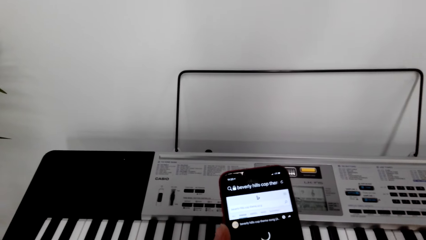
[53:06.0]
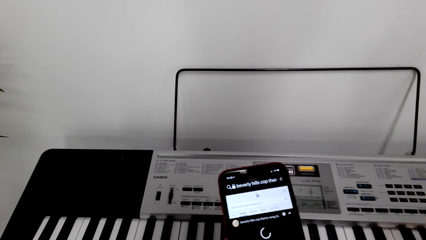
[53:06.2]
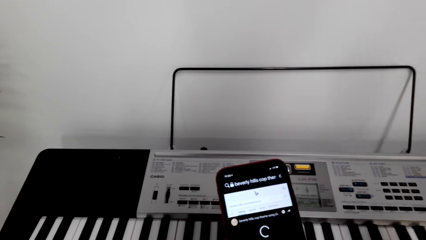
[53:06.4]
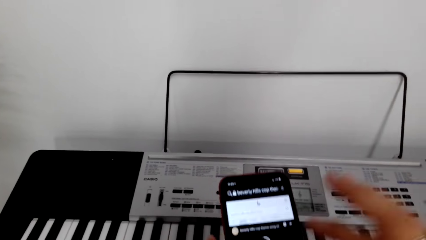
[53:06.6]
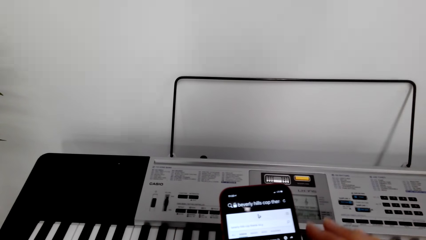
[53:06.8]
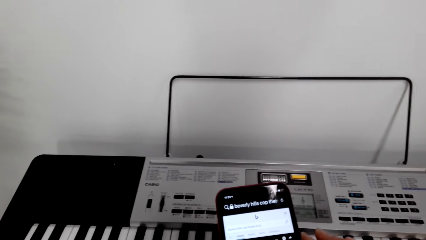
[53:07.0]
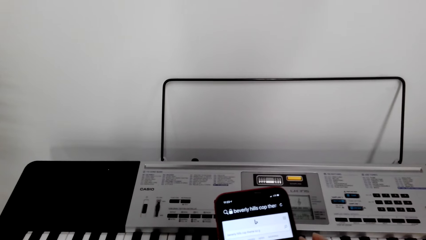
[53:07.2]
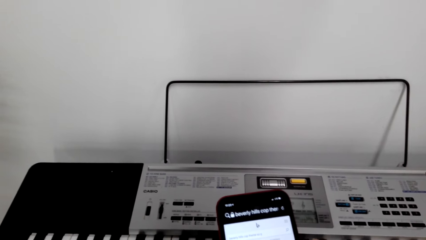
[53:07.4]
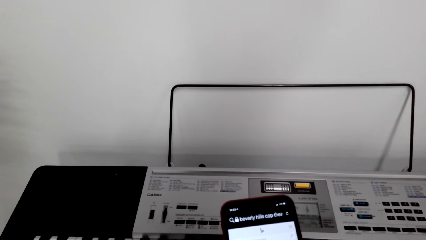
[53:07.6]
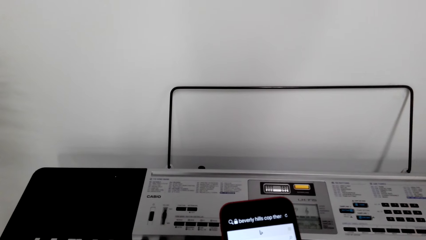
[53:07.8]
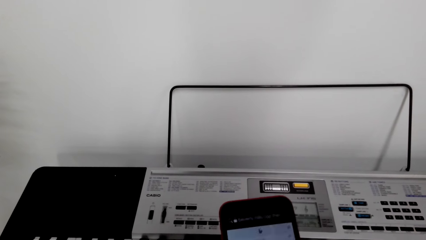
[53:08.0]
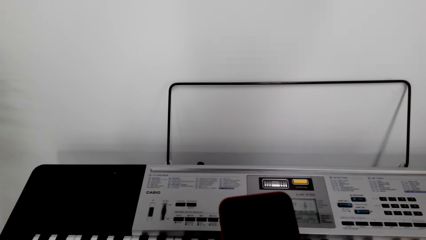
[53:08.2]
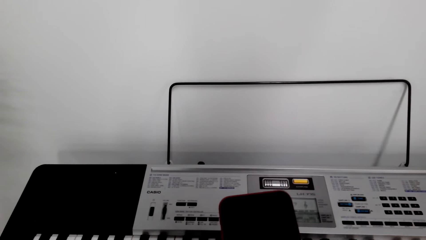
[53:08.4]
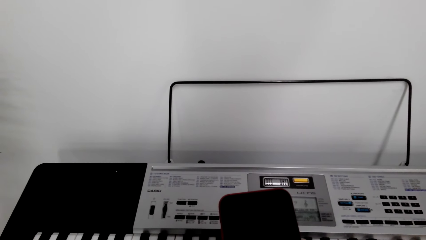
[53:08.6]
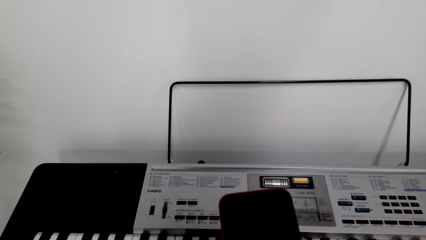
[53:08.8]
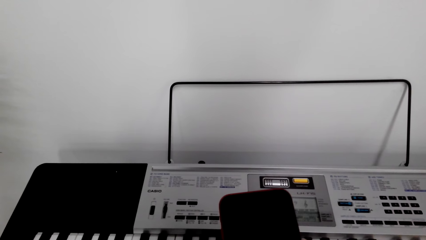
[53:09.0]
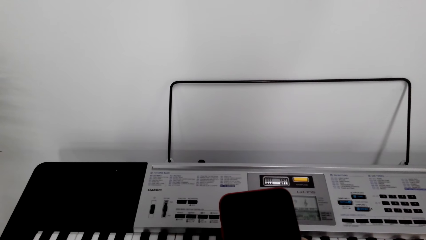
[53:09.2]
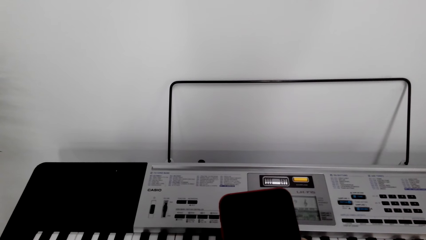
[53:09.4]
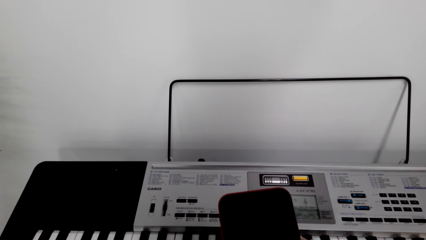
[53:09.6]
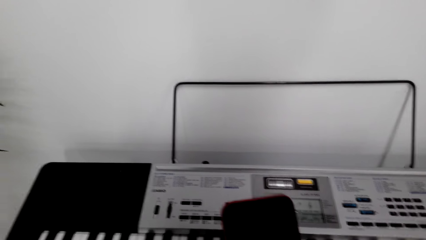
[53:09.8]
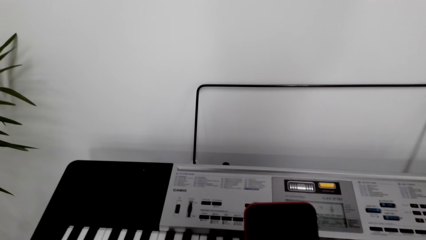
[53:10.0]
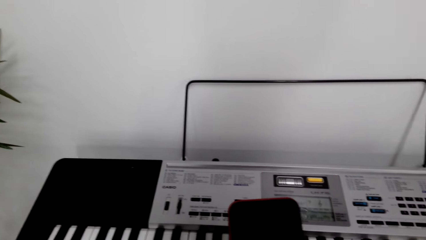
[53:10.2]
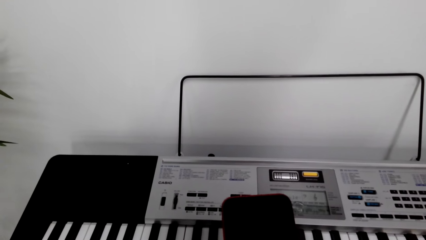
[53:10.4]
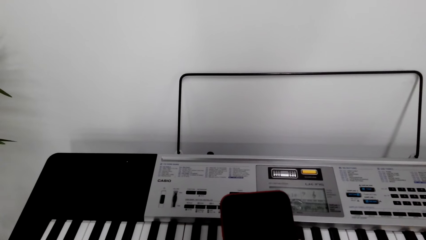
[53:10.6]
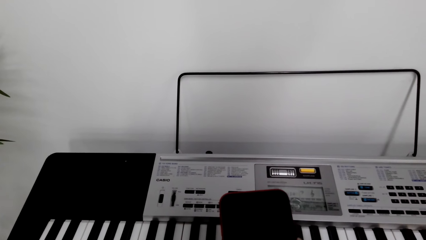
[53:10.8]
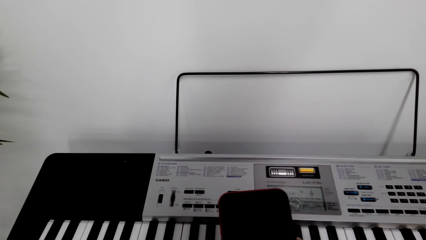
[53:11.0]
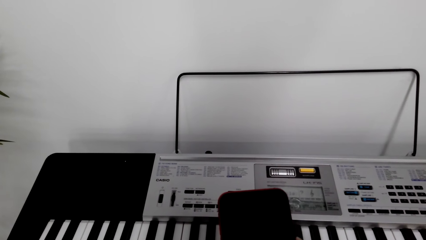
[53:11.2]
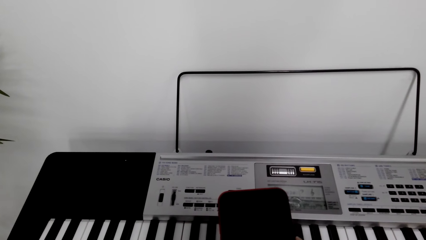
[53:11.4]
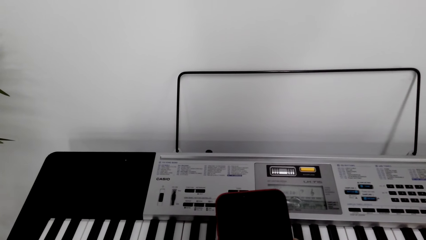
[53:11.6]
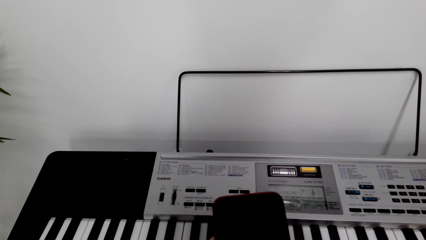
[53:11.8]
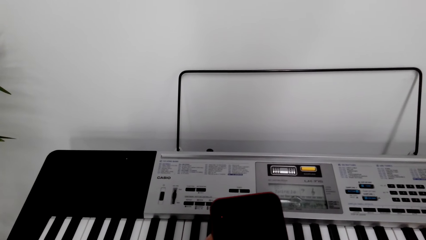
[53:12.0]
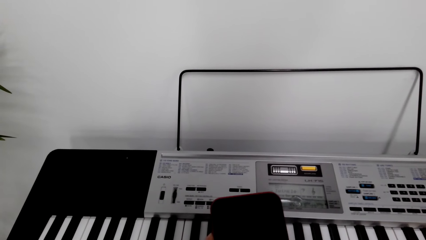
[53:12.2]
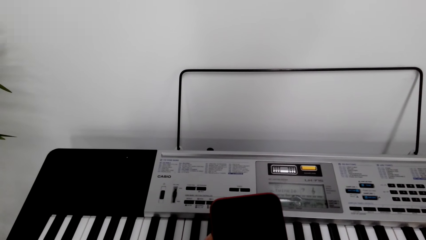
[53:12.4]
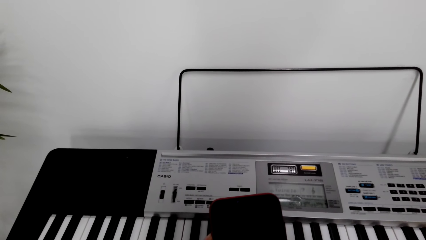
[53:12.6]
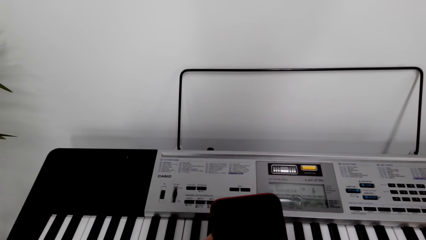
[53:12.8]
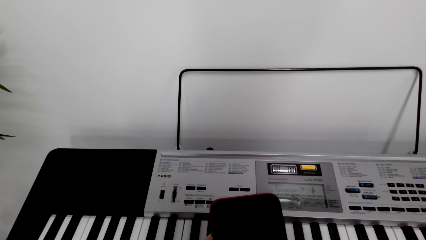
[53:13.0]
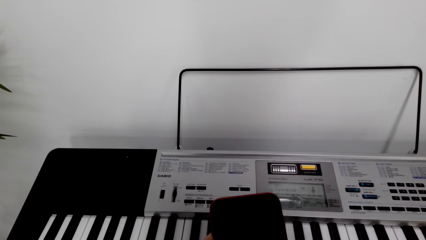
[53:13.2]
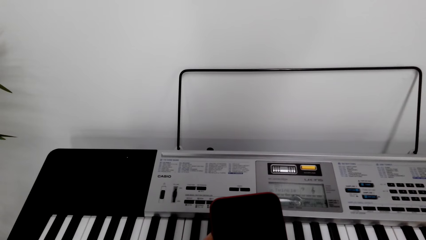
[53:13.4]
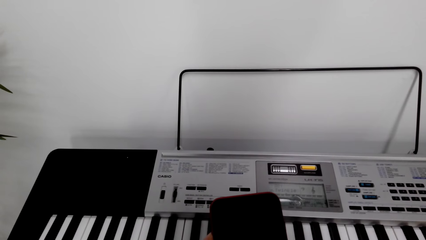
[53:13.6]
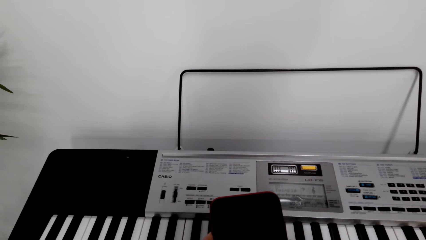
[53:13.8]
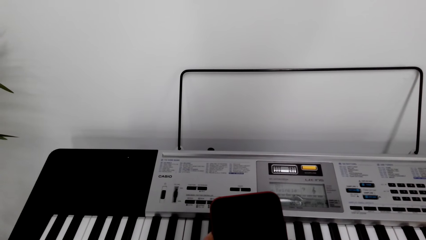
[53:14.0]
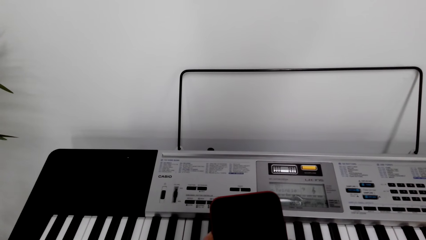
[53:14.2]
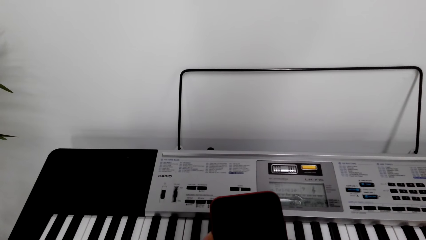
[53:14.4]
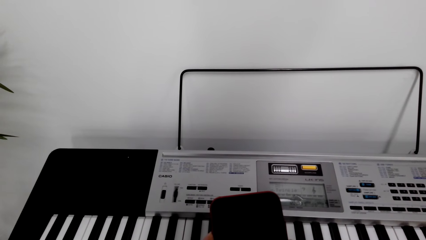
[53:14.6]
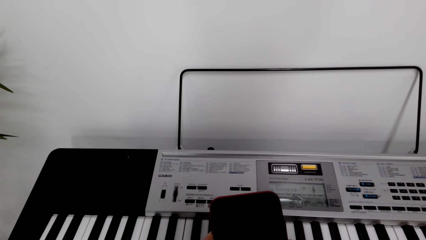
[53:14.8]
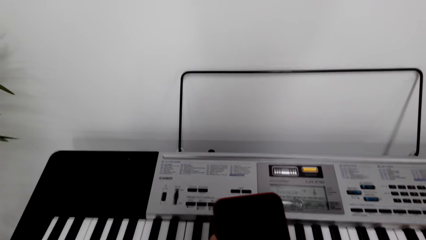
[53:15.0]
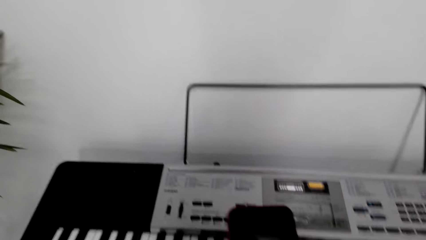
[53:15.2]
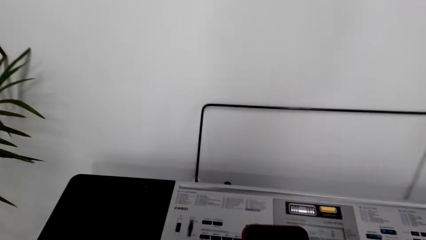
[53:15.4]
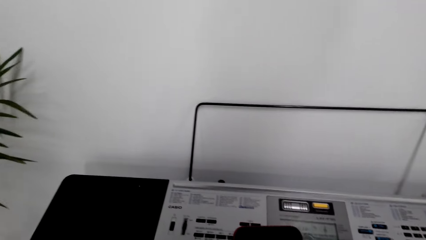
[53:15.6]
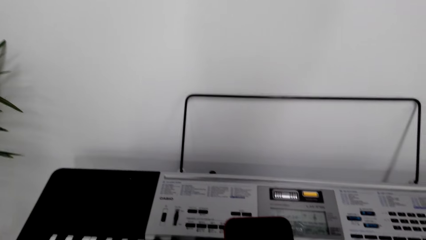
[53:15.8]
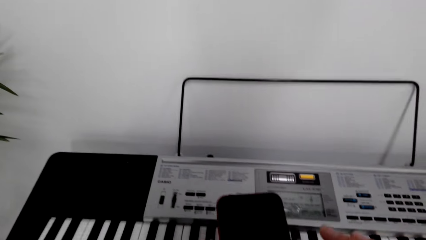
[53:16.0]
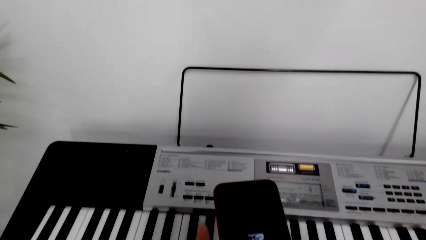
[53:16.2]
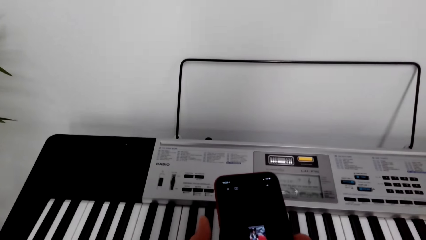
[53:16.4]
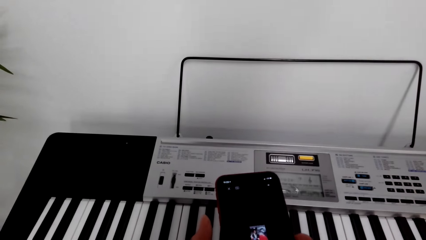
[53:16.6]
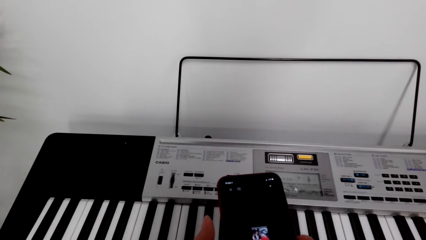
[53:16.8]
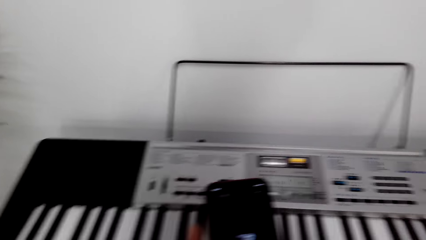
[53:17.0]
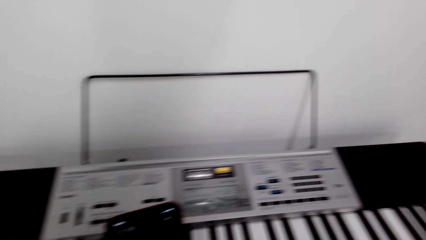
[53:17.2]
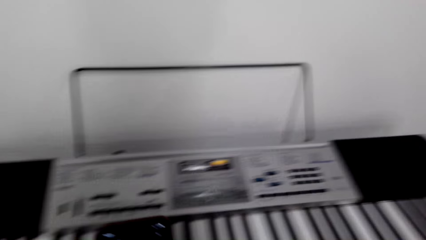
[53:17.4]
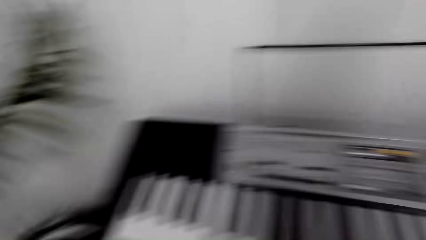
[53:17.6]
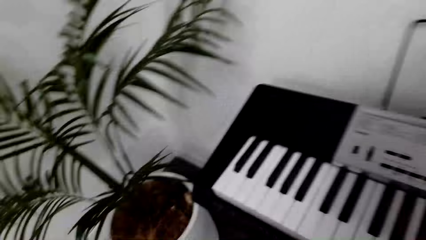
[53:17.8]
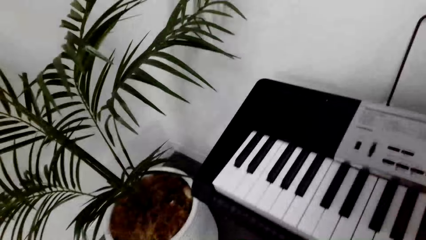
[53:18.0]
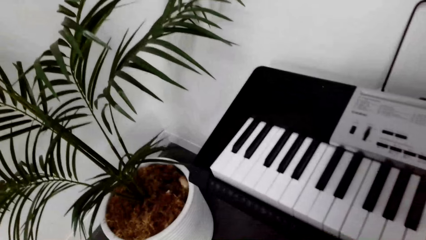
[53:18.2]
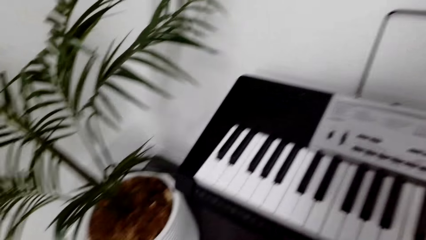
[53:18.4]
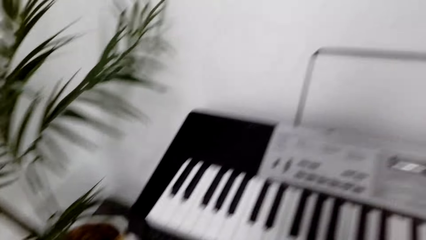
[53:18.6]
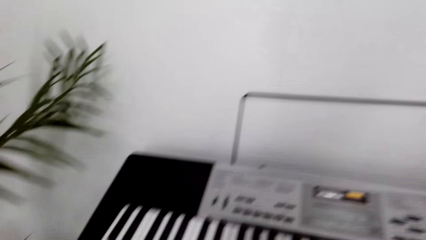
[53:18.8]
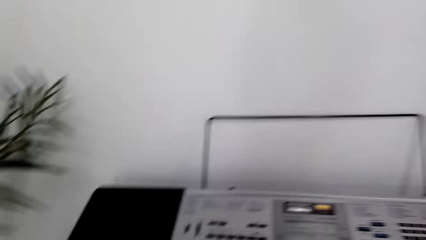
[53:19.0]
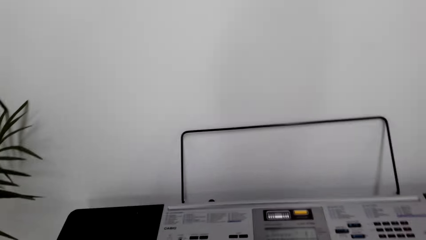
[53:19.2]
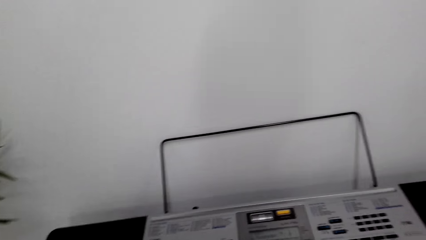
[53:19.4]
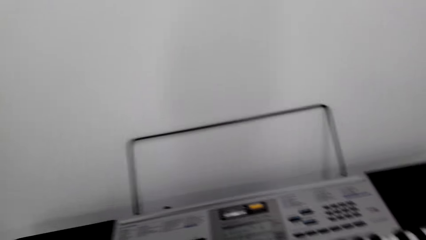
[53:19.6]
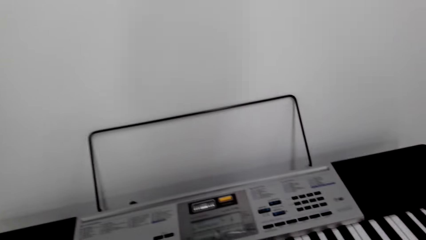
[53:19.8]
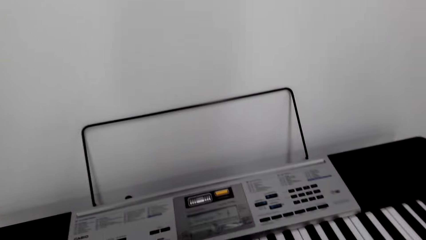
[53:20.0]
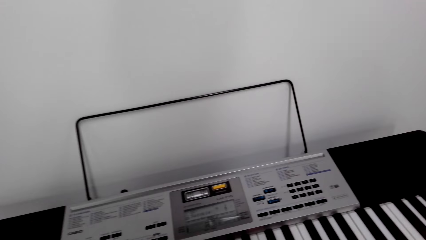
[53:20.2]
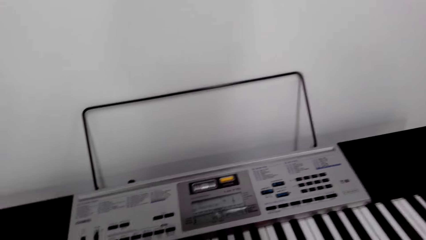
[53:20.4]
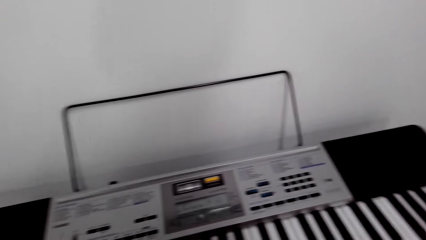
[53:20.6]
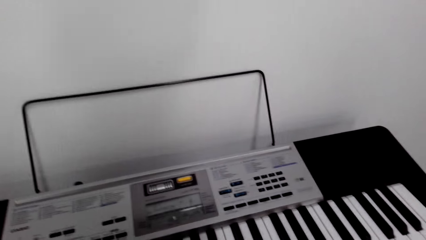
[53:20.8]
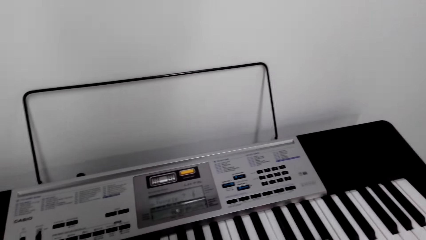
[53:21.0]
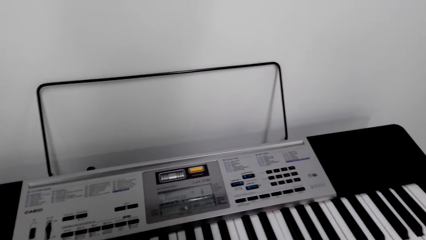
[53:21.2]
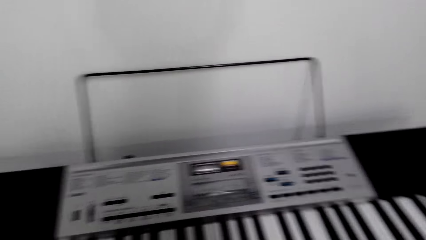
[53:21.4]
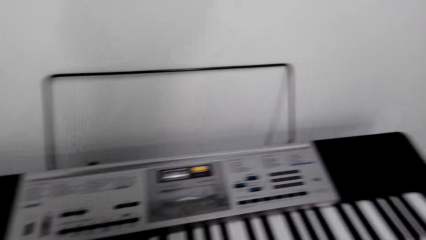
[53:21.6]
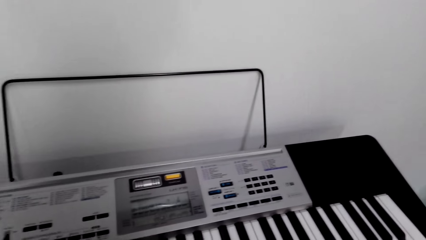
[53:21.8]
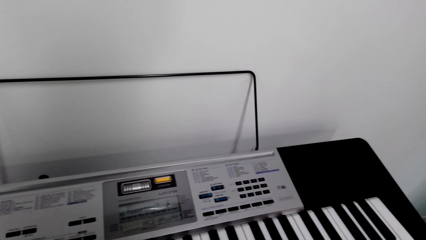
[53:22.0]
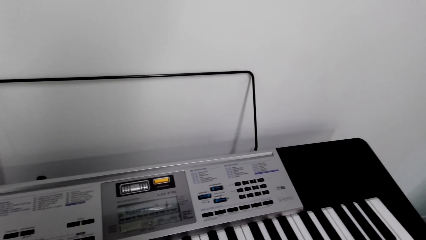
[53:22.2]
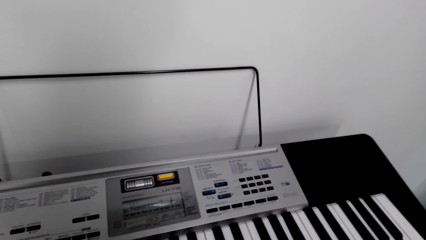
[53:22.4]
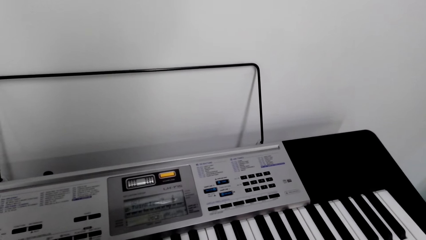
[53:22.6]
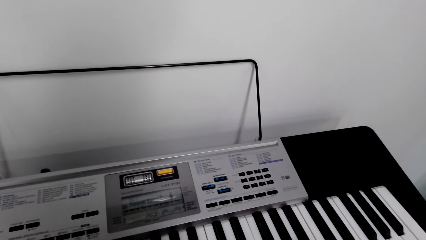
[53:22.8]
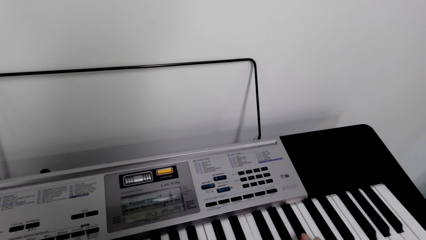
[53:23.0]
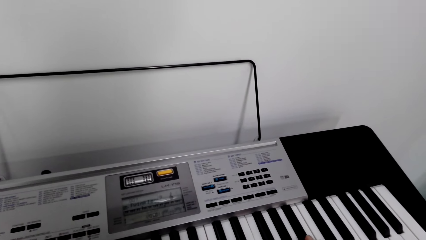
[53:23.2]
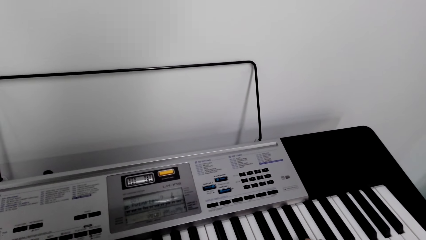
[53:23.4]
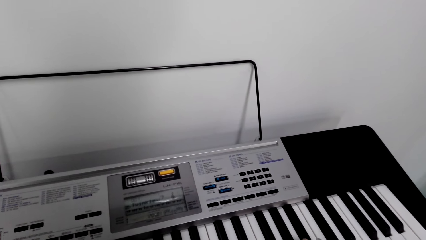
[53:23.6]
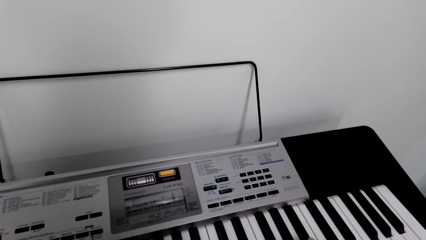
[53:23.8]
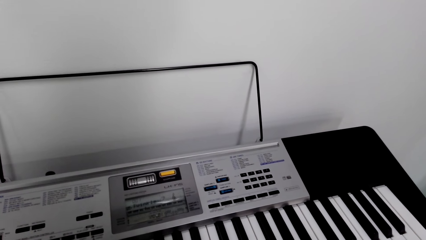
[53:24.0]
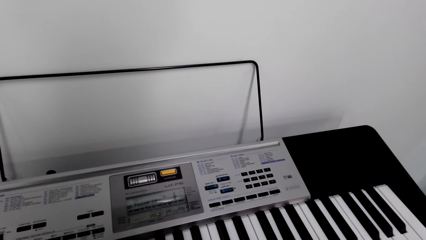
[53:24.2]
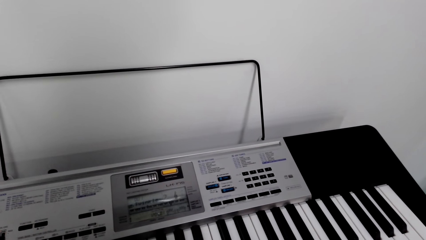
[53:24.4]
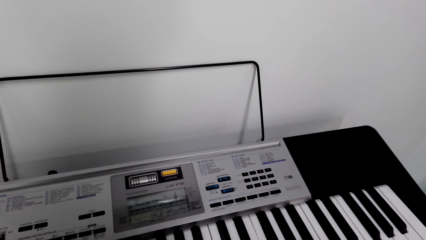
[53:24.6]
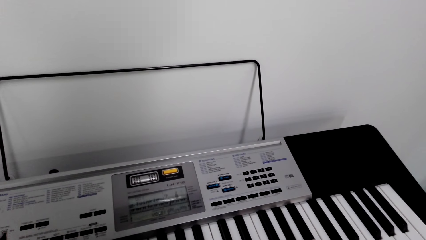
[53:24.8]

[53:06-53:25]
The camera wearer moves his hand. He plays the piano.
